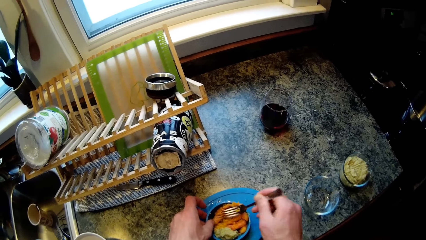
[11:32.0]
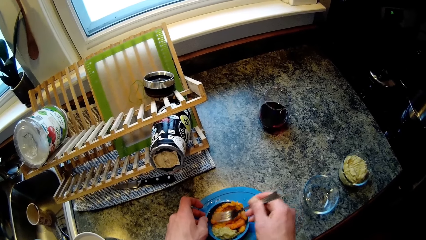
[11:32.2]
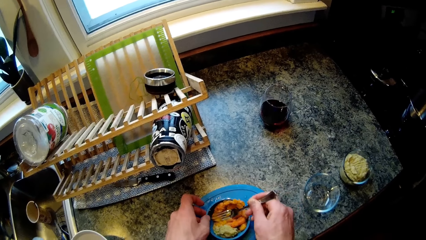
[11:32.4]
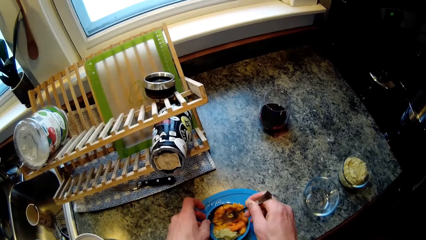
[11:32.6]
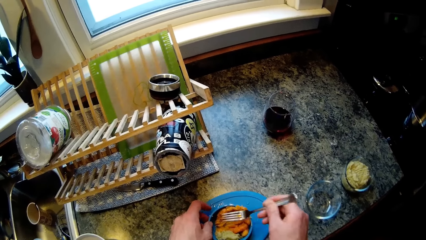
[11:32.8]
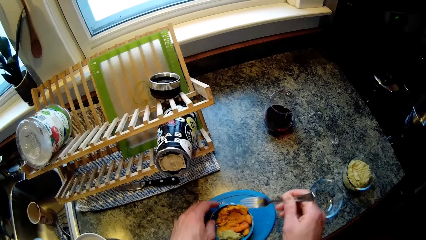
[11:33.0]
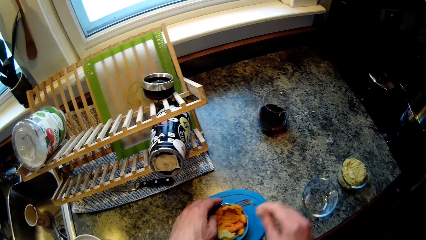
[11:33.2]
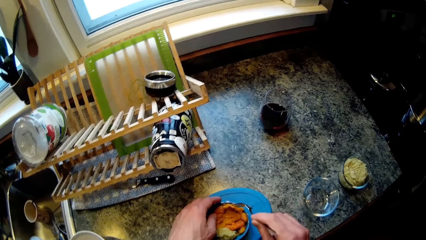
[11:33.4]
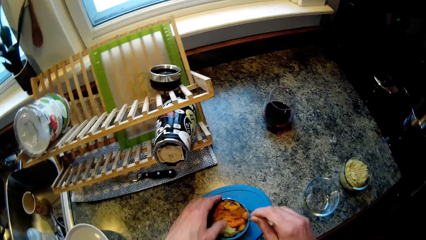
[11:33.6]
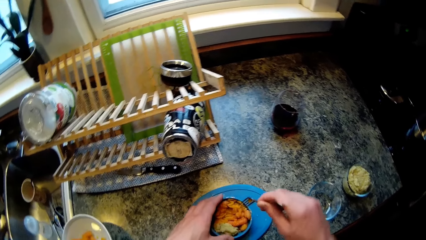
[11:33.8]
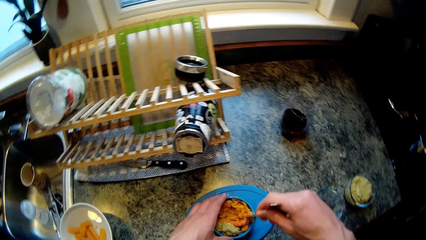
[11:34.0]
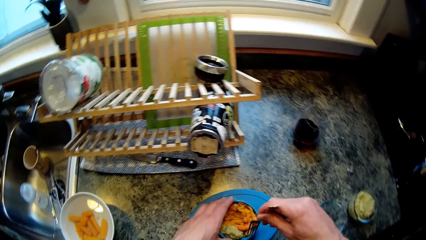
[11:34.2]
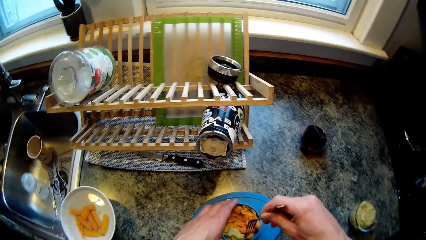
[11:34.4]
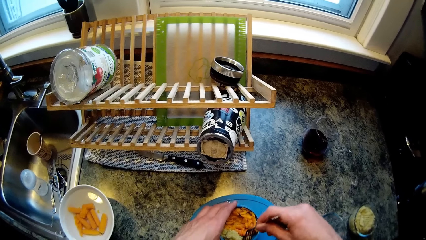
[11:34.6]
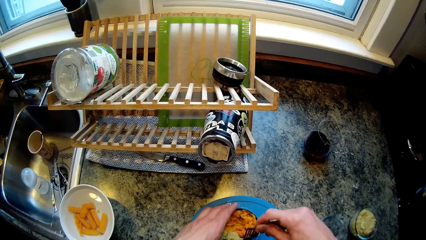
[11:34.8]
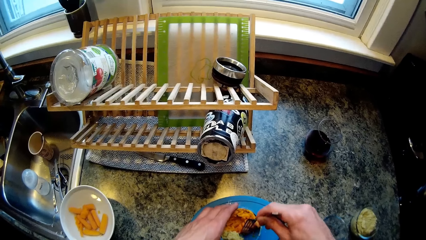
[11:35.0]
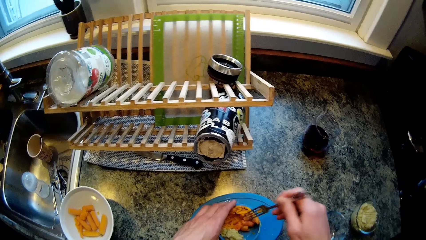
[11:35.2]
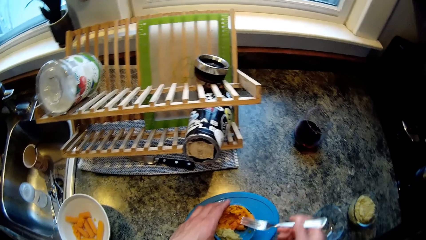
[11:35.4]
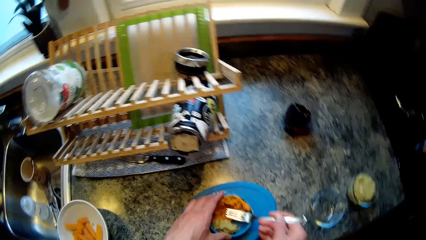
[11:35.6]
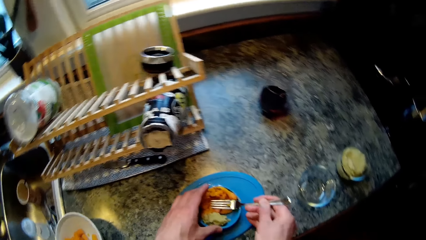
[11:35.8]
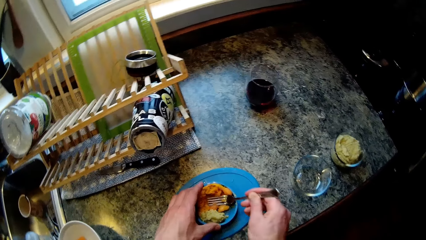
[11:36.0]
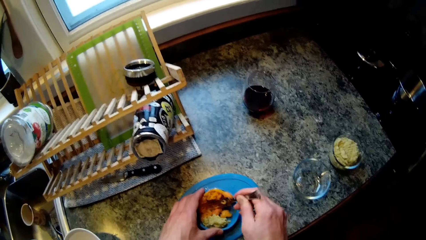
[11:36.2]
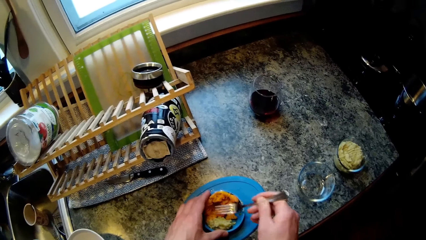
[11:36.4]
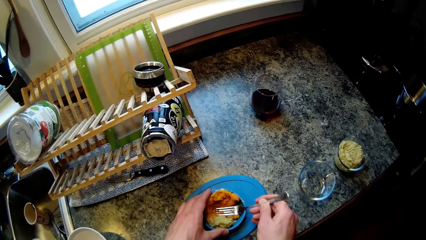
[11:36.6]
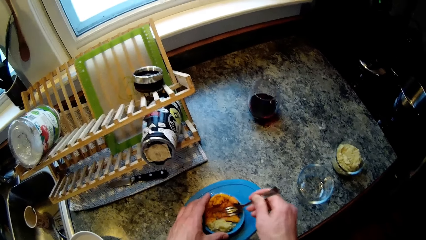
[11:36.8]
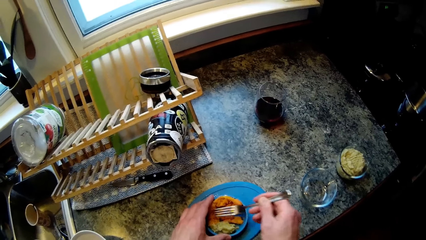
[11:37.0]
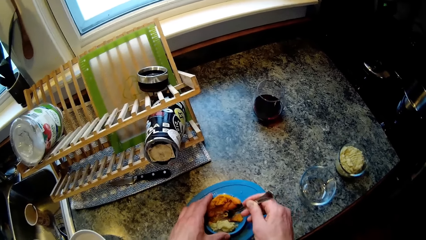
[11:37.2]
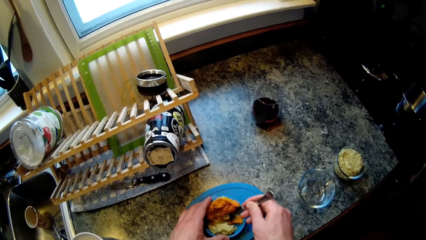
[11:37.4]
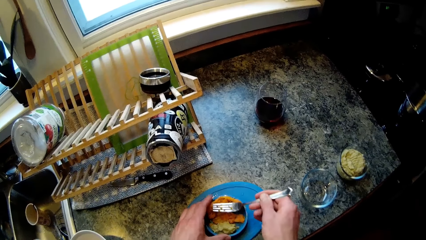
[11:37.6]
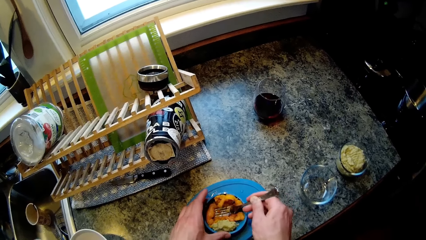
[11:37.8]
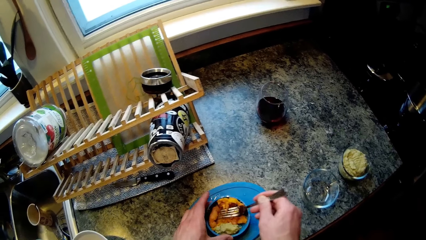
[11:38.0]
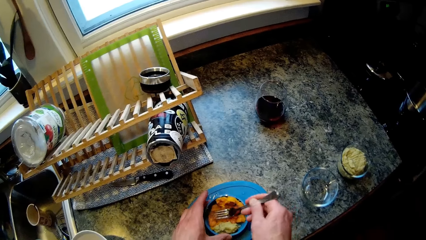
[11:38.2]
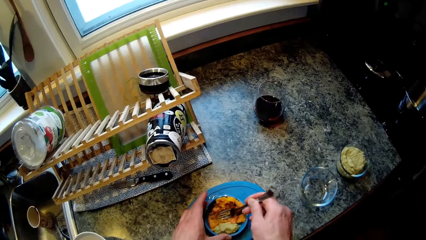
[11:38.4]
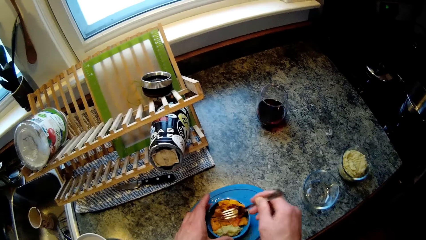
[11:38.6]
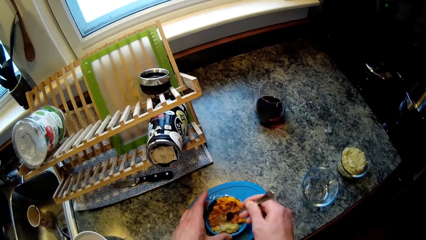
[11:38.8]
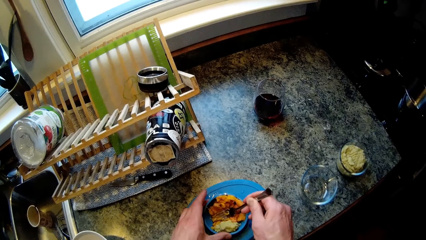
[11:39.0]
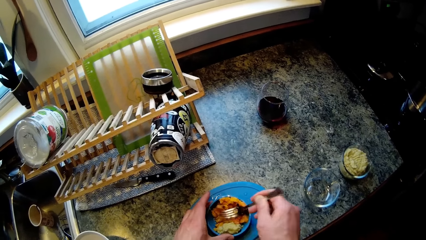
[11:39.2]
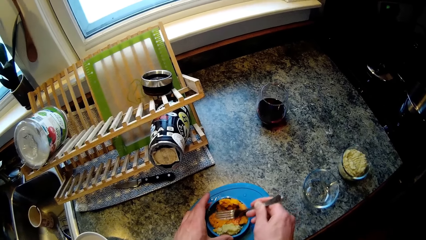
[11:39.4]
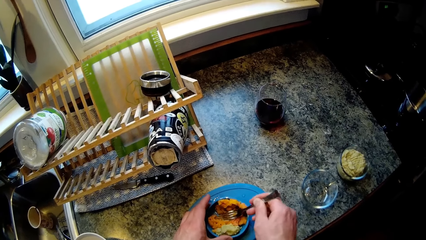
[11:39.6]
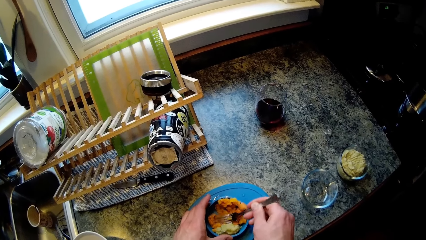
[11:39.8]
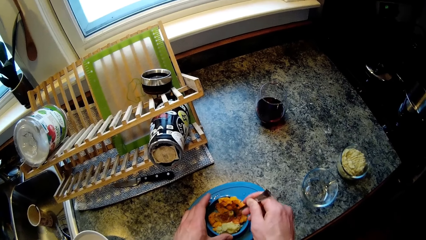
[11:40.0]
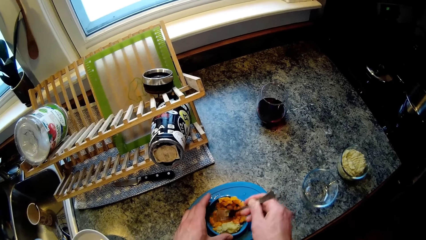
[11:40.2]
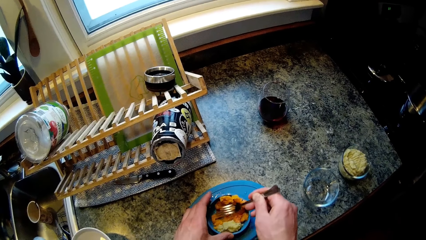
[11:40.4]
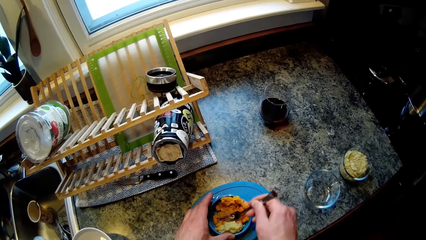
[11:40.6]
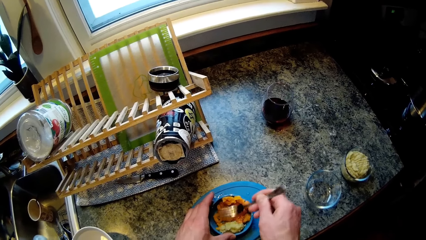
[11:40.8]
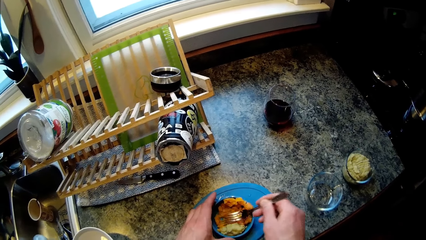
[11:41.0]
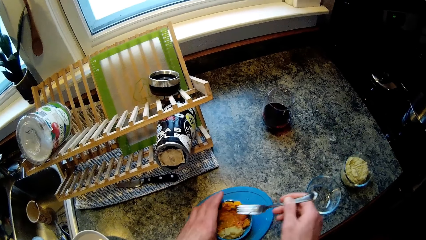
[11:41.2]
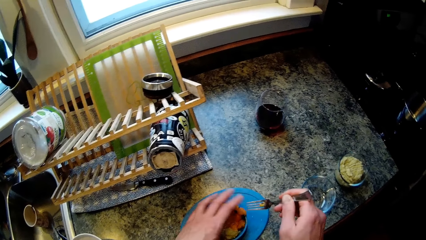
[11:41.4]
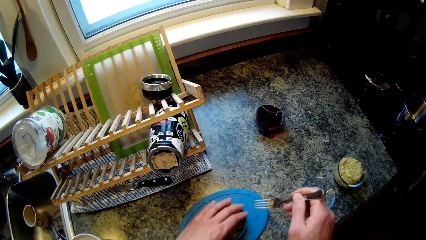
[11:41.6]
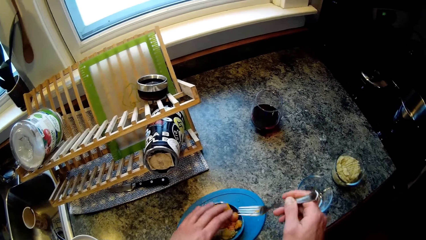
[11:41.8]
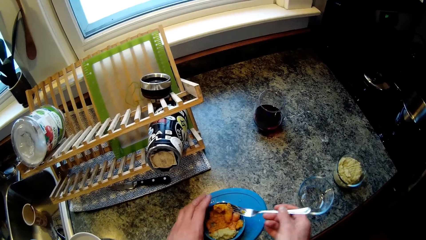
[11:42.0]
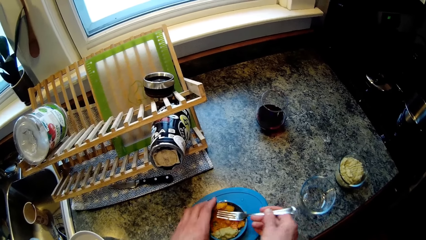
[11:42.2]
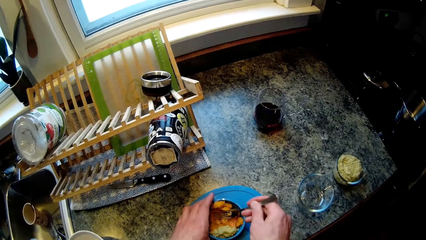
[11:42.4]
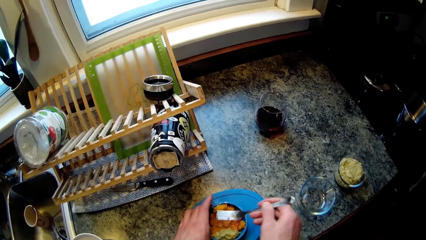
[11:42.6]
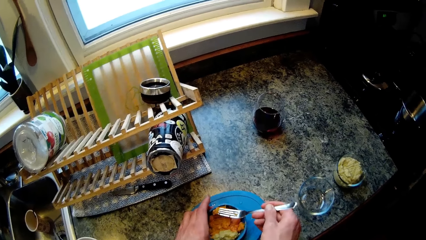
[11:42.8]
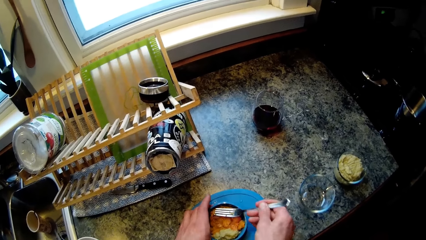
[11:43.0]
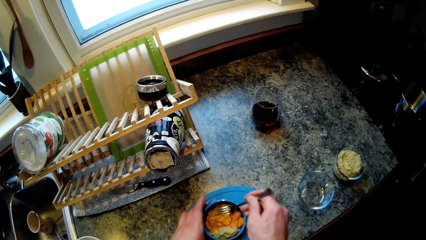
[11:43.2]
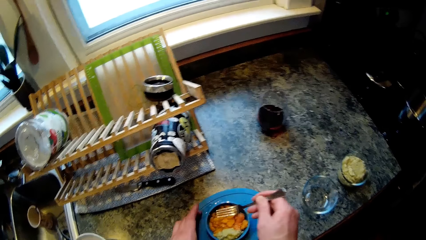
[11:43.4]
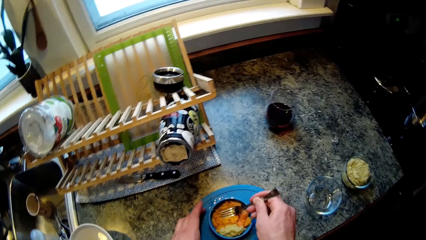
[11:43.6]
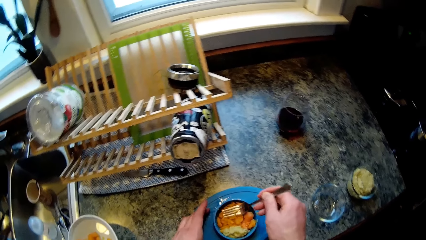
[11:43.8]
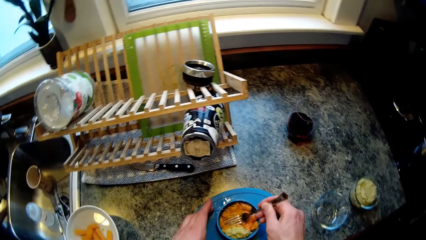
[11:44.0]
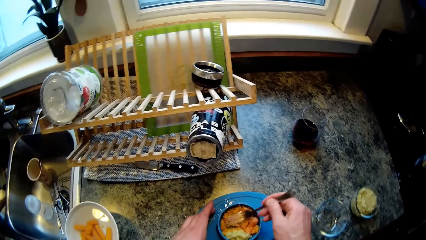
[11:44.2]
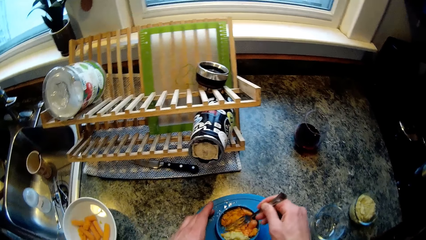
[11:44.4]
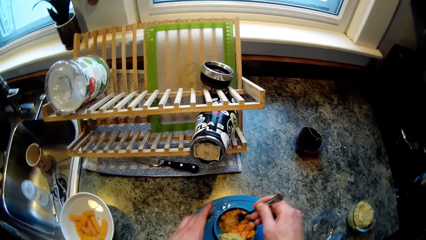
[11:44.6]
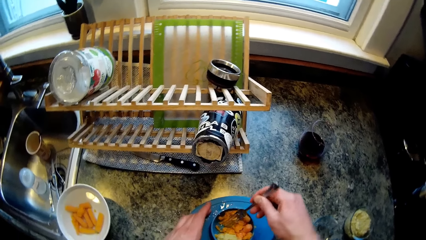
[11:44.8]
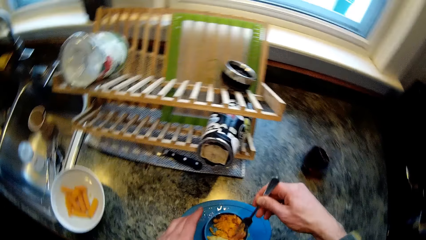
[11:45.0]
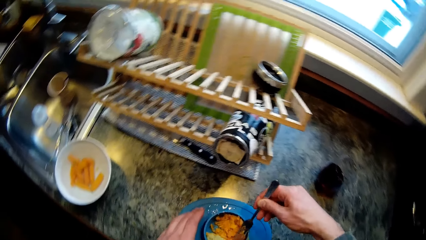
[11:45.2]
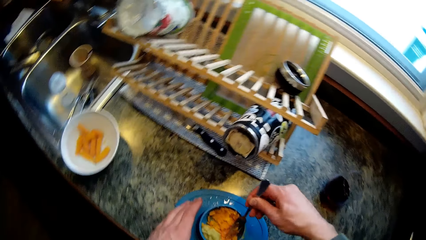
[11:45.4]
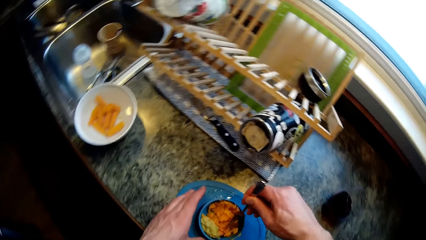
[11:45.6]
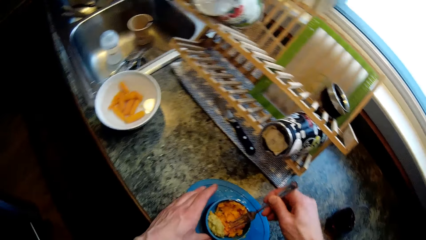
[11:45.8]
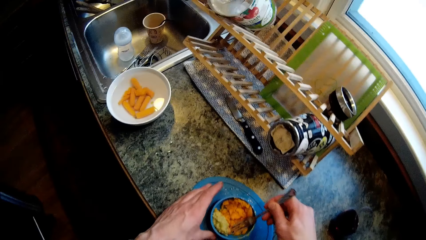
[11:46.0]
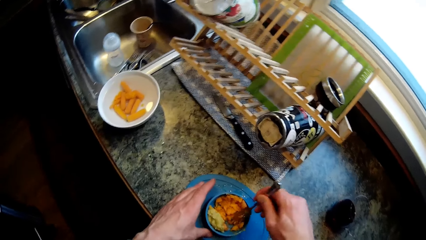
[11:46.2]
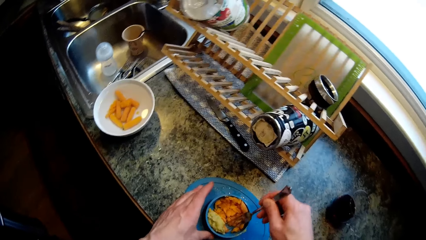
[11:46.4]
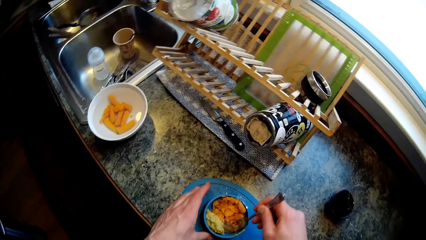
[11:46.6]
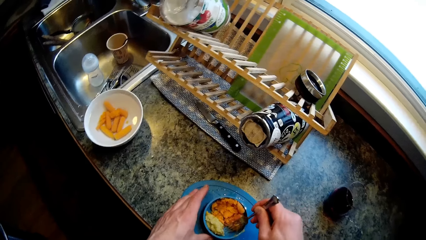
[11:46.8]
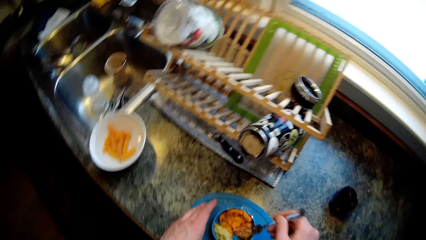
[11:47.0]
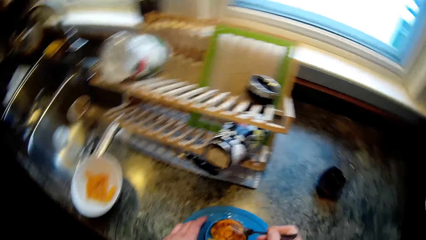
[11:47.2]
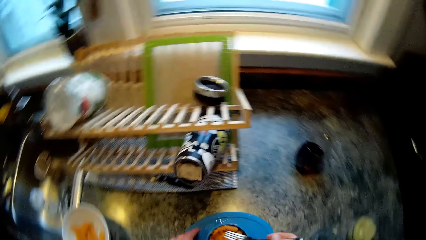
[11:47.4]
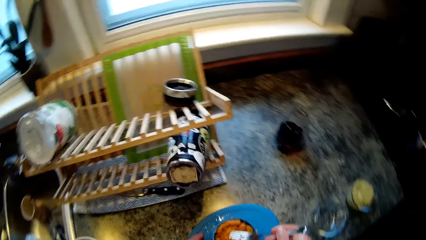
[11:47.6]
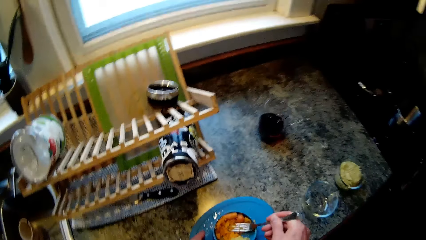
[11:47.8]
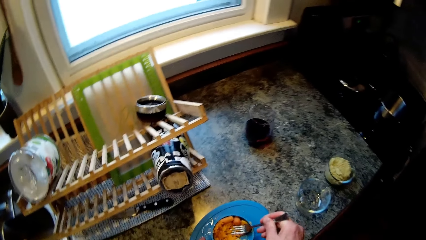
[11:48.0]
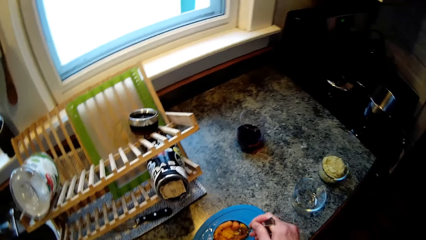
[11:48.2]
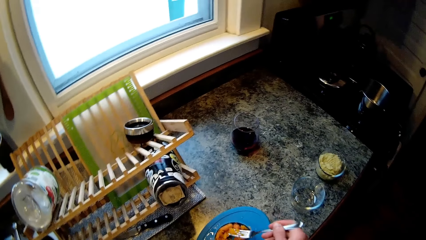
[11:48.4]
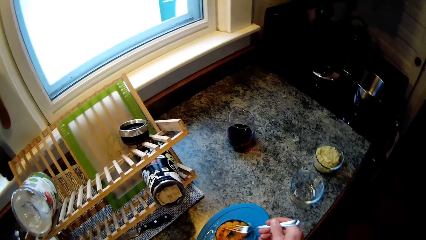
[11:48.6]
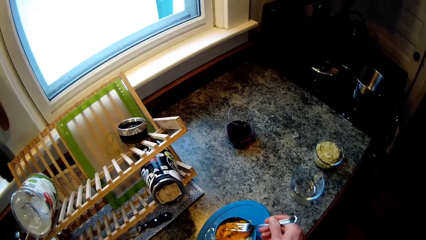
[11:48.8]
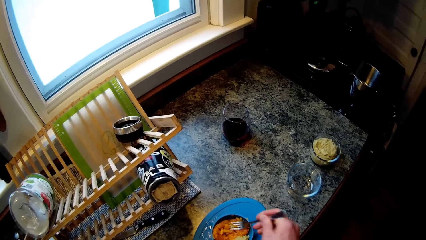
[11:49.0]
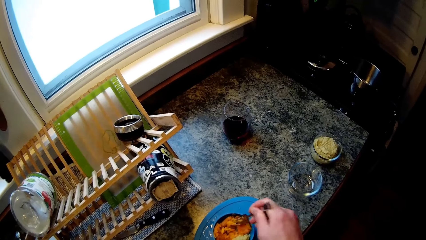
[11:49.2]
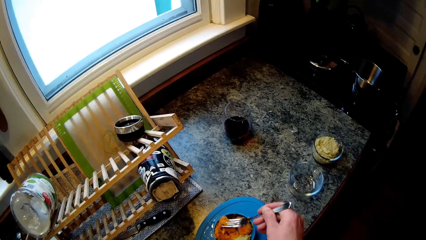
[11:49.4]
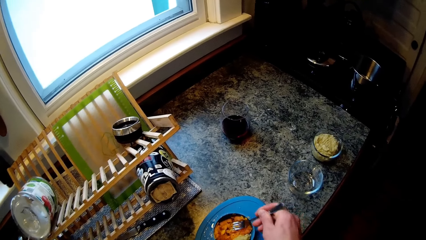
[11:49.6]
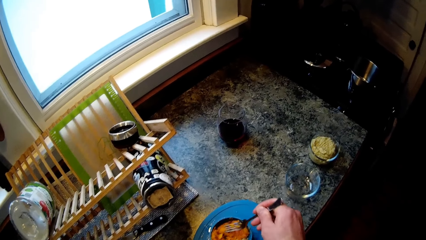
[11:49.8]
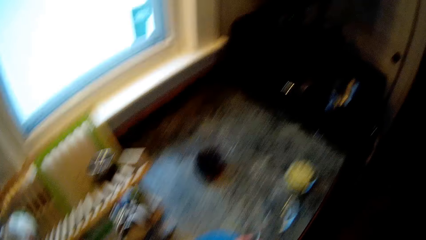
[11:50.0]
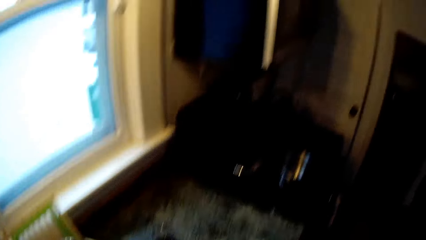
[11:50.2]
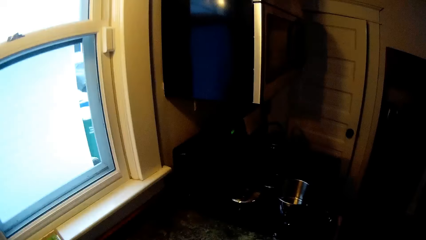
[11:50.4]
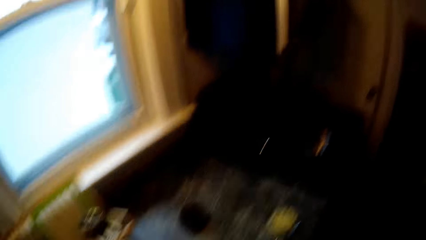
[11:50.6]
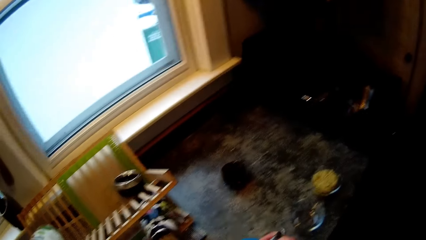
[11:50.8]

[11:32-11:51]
The camera wearer adjusts the mashed carrots in the plate with his left hand. He mashes the carrots in the plate with the fork in his right hand.
